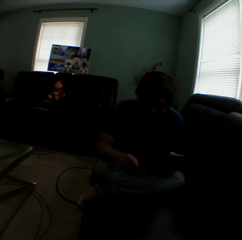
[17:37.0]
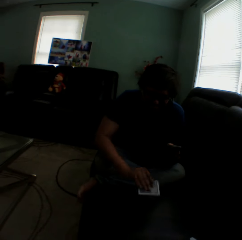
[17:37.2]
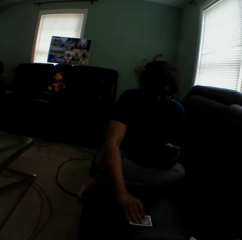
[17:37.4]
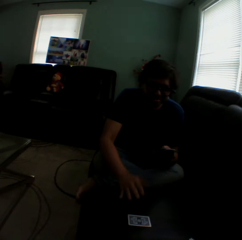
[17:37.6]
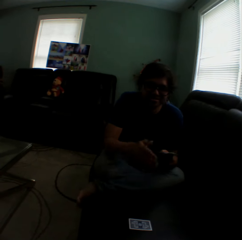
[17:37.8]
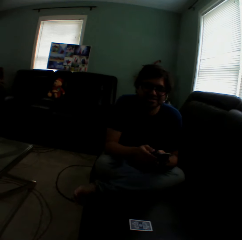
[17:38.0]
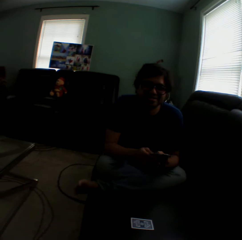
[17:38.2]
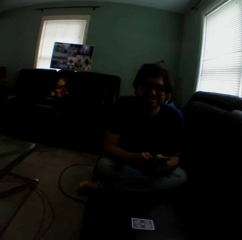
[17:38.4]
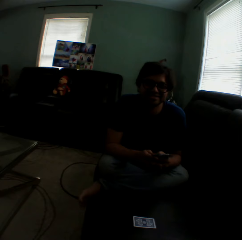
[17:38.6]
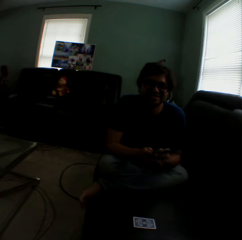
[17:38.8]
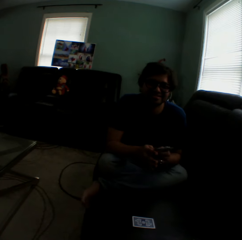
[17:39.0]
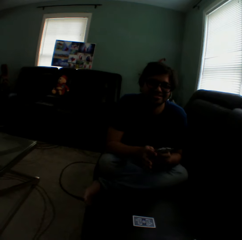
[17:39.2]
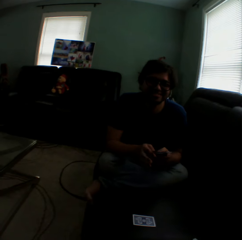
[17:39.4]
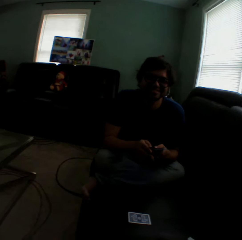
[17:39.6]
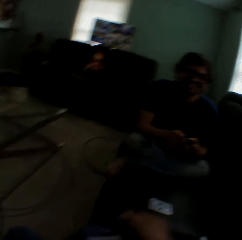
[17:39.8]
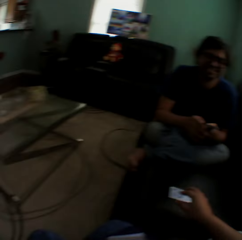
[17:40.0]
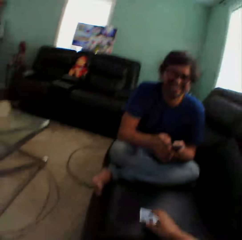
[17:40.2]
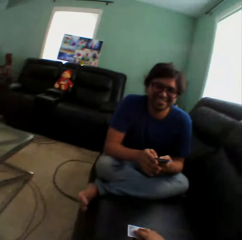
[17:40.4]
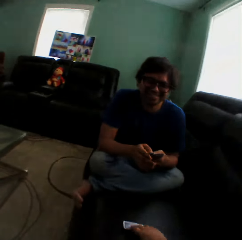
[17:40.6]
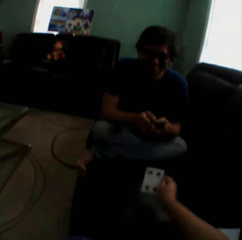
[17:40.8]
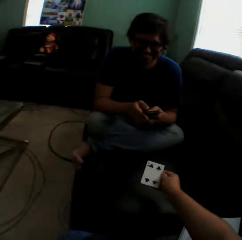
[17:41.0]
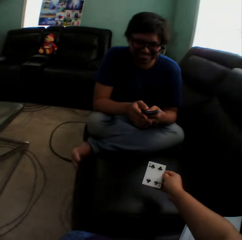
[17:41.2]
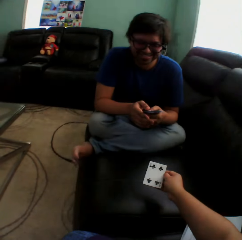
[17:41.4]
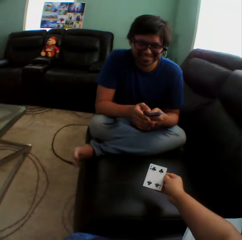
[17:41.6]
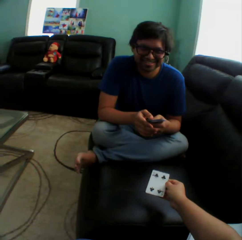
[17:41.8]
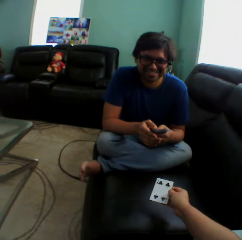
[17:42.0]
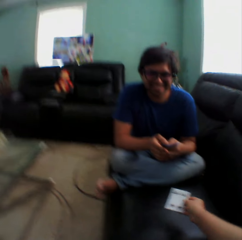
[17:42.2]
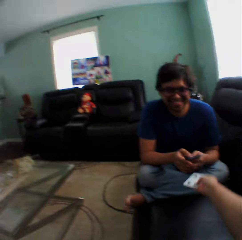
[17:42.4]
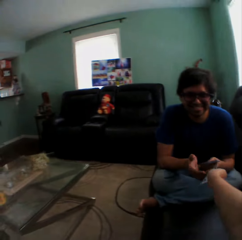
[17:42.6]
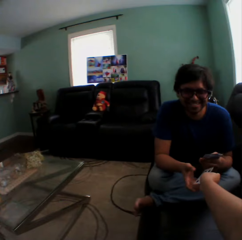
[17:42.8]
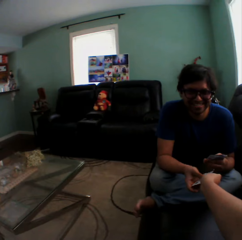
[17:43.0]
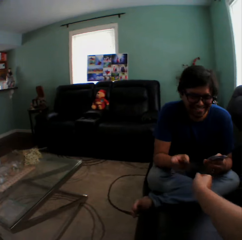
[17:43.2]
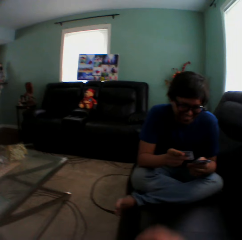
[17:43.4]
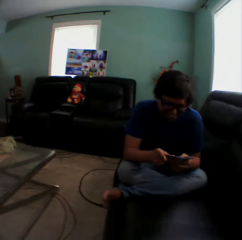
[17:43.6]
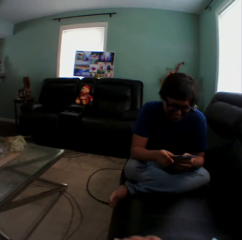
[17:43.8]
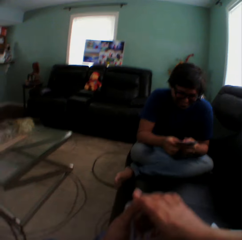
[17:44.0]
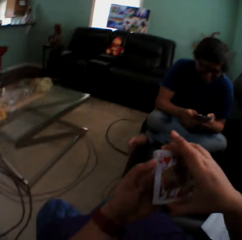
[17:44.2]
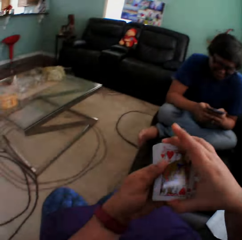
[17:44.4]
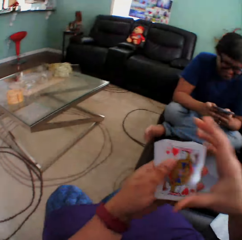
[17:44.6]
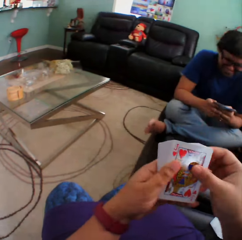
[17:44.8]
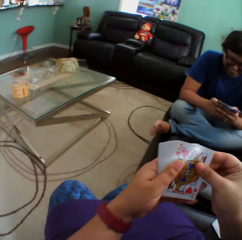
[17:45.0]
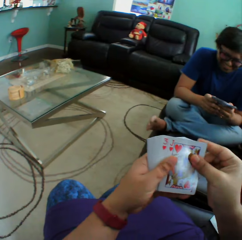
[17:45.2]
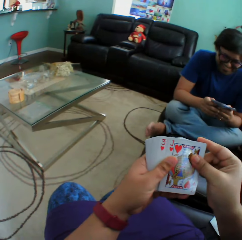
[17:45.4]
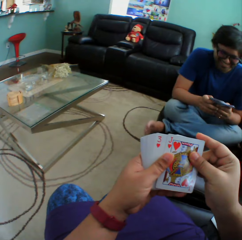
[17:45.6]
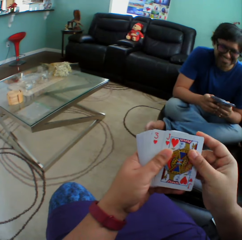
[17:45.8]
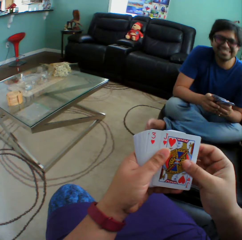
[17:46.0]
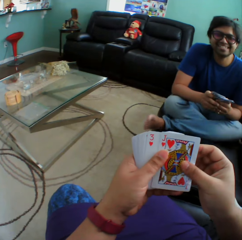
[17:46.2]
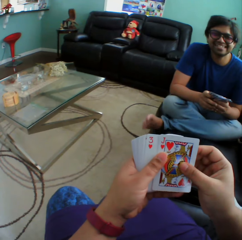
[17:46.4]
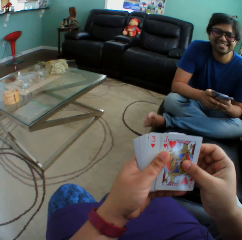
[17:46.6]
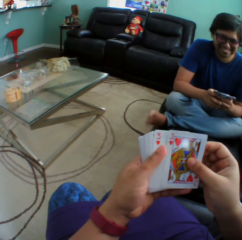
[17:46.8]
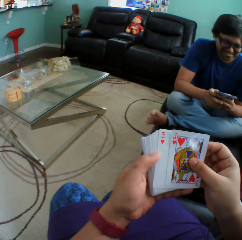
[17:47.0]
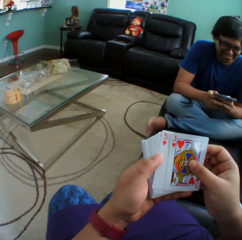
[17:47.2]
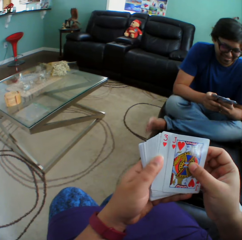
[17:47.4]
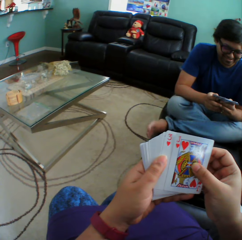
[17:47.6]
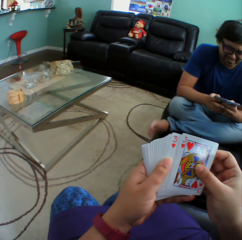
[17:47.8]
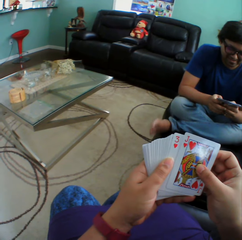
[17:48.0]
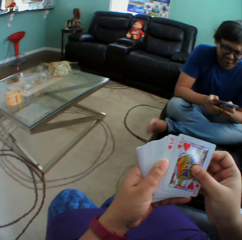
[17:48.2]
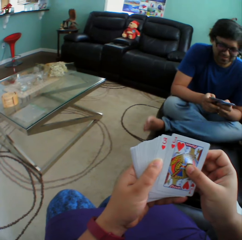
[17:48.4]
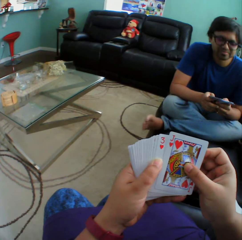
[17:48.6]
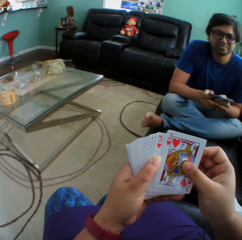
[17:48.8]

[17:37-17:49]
A man puts a playing card on the couch. The camera wearer turns to the side, turns a card on the couch, holds a playing card, turns to the side, and gives a card to the man. The man holds playing cards. The camera wearer arranges cards in a hand and holds the playing cards. The man sways the left leg.

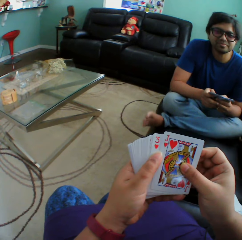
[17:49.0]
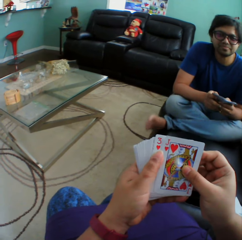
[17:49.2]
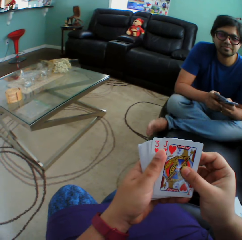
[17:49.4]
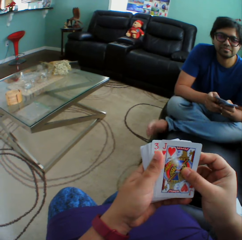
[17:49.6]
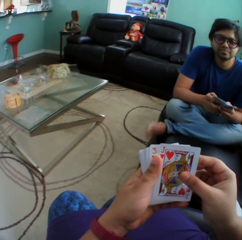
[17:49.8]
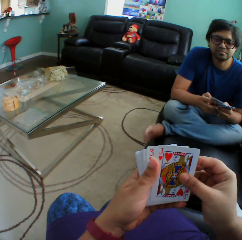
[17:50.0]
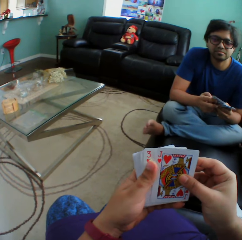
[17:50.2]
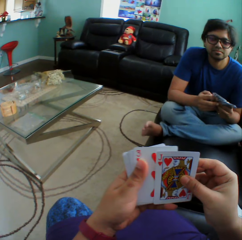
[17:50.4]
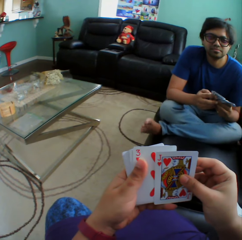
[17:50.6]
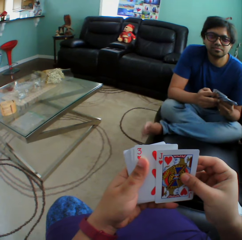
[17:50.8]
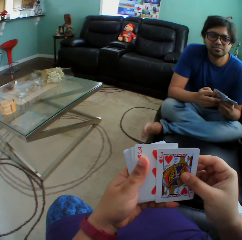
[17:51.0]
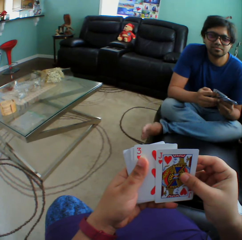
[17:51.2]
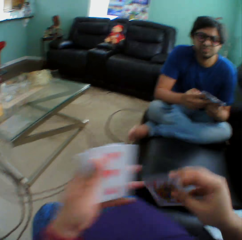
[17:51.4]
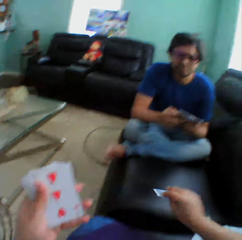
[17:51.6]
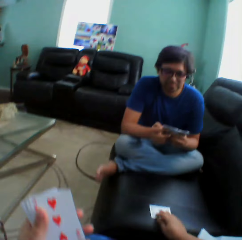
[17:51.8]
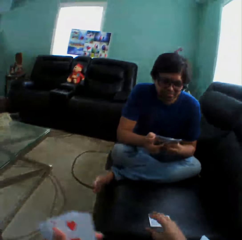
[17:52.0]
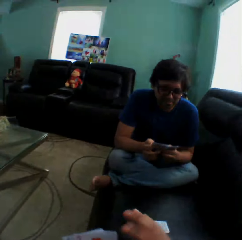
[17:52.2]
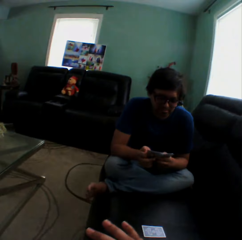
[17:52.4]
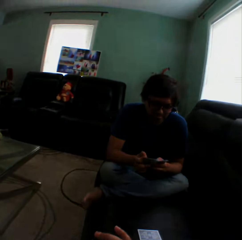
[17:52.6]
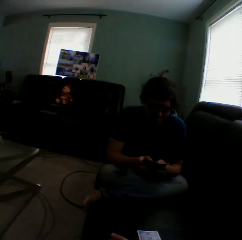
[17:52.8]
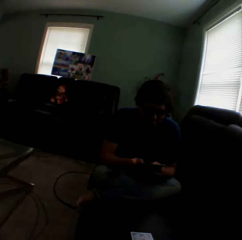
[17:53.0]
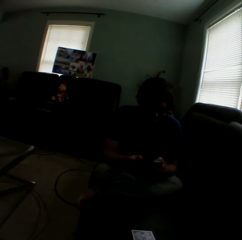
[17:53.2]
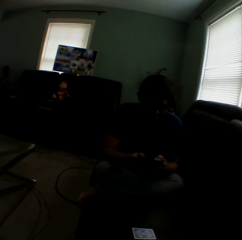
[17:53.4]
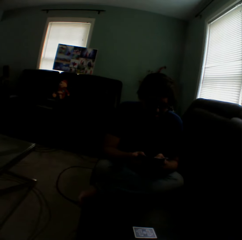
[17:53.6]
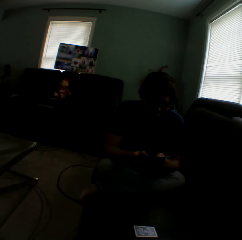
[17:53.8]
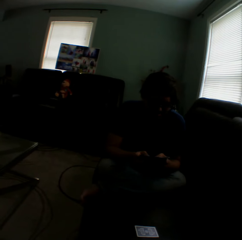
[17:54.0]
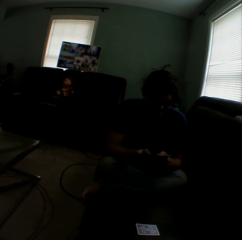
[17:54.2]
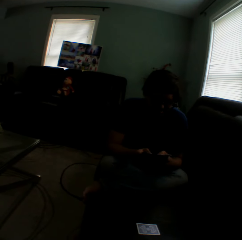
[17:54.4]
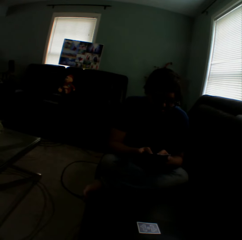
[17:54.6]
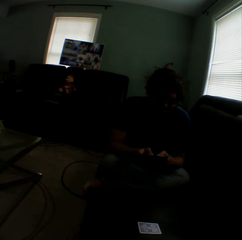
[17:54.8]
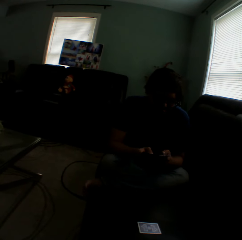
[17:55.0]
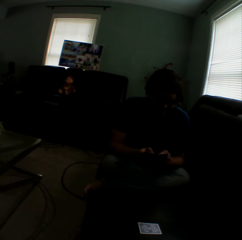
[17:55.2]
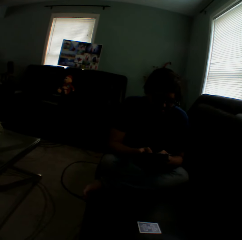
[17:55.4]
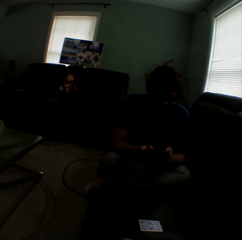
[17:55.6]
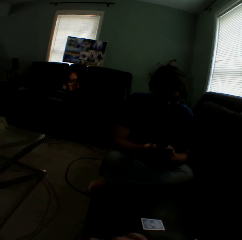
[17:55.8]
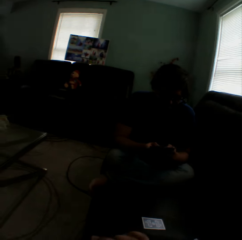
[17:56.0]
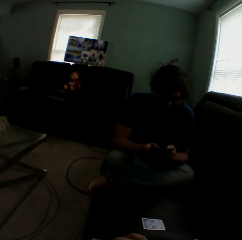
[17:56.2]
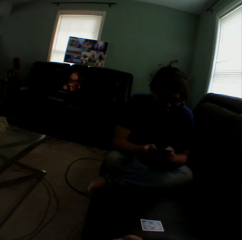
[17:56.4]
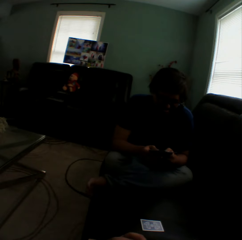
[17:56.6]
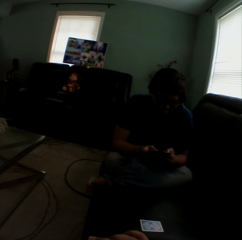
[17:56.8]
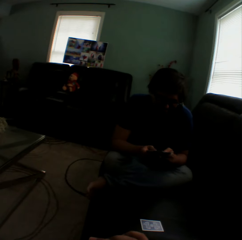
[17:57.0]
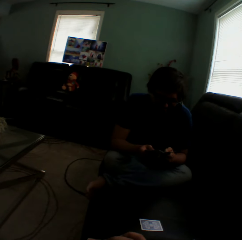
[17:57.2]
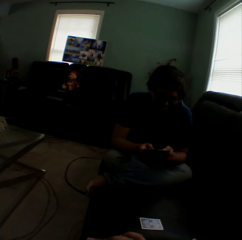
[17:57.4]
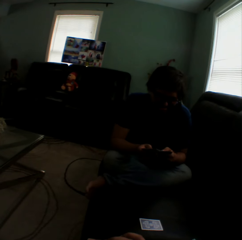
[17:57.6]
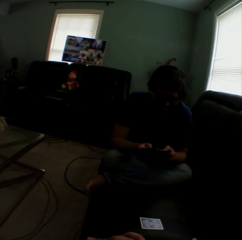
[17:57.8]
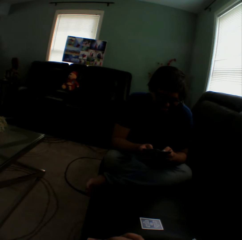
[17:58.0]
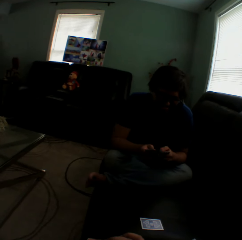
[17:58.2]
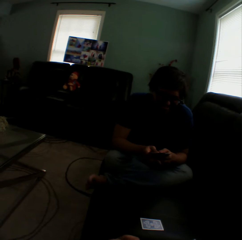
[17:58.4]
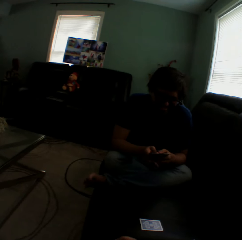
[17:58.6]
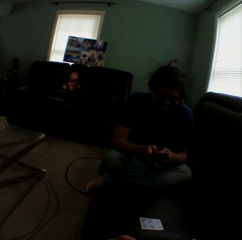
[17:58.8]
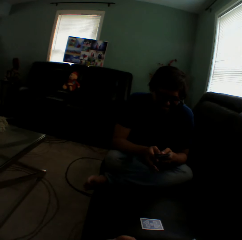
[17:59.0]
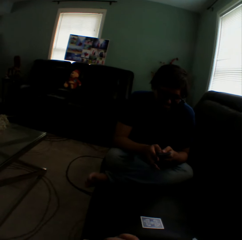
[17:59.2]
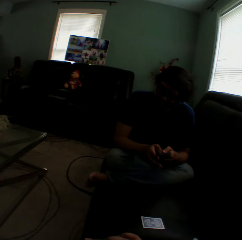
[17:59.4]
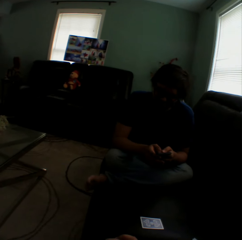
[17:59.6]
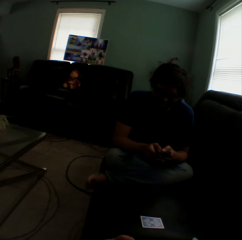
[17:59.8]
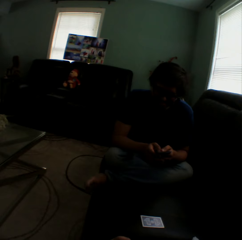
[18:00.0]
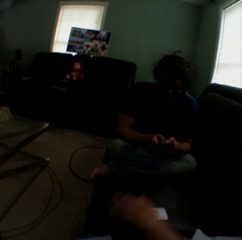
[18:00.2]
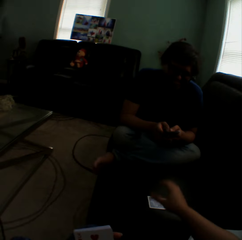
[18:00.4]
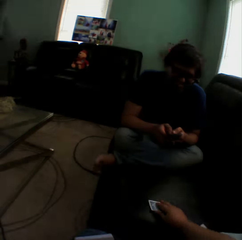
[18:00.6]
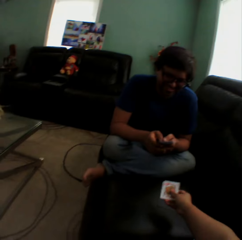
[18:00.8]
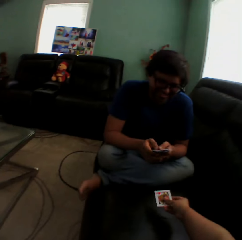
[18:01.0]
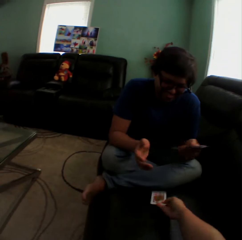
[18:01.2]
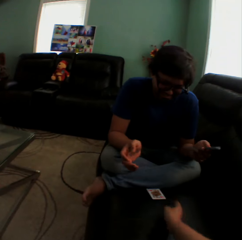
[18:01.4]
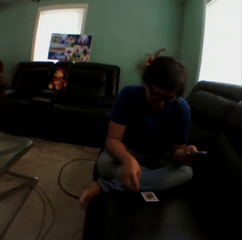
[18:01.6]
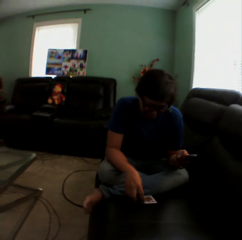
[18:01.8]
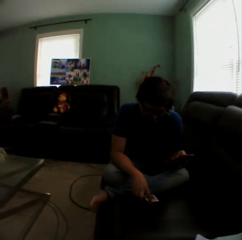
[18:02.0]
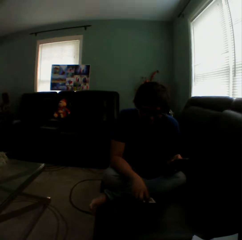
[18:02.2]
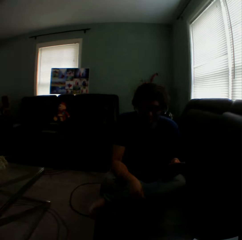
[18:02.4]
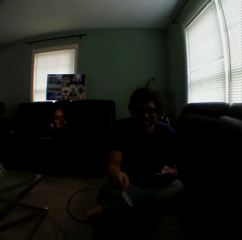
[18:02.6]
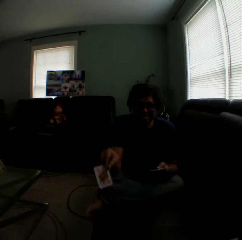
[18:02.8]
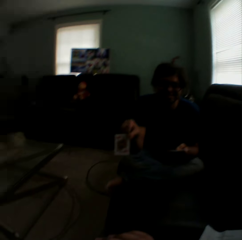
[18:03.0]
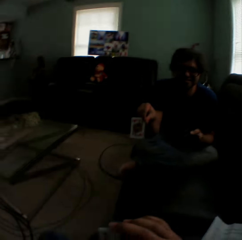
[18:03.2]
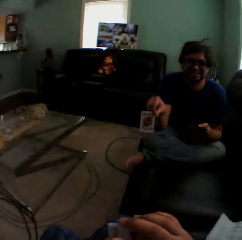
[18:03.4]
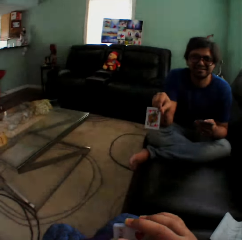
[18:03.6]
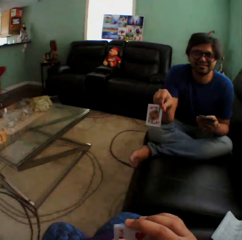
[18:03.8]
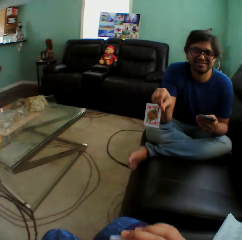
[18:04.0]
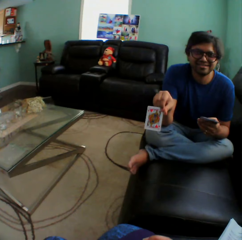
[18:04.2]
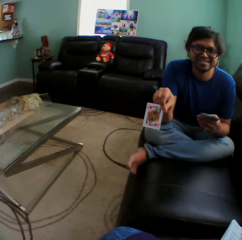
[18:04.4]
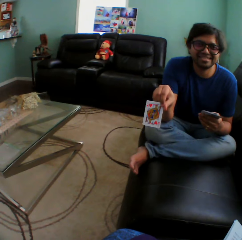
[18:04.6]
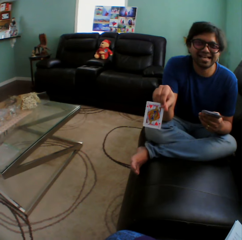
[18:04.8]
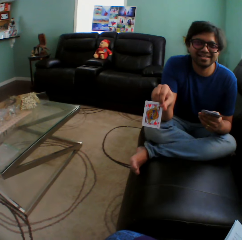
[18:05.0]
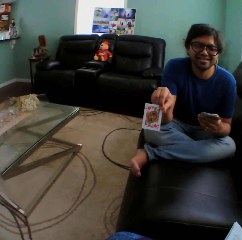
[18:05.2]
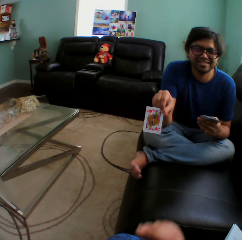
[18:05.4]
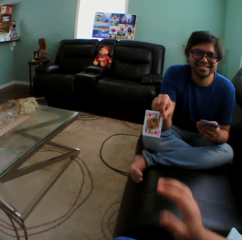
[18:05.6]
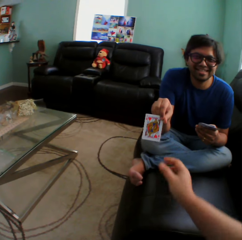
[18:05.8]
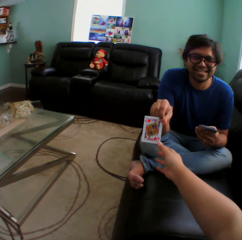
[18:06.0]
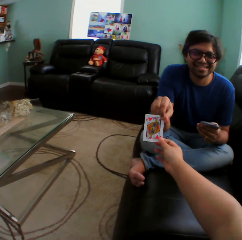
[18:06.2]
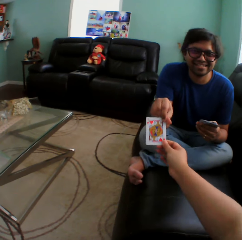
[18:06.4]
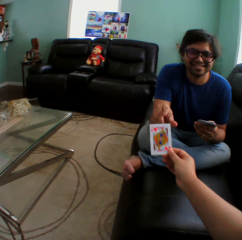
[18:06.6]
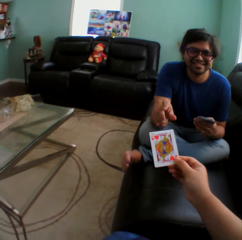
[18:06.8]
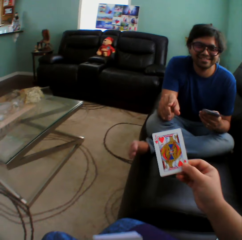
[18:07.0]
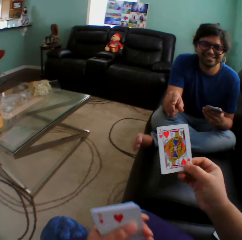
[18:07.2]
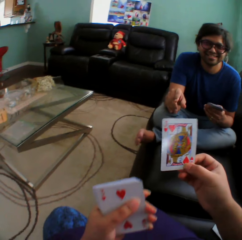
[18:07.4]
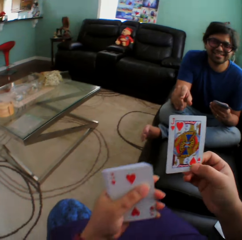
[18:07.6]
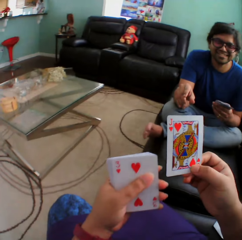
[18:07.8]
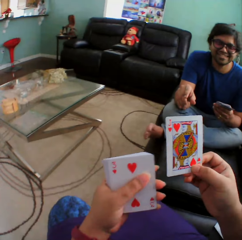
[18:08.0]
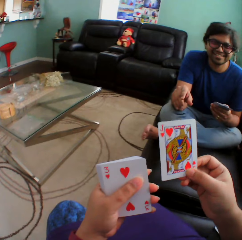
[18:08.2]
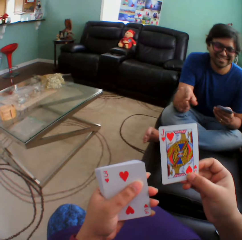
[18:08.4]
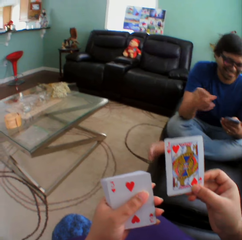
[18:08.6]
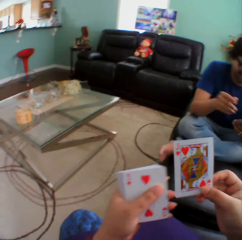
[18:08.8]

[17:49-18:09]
The camera wearer puts a playing card on the couch and turns to the side. A man holds playing cards. The camera wearer picks up a card on the couch, holds a playing card on the couch, and throws a card to the man. The man picks up a card on the couch, holds the playing cards, and shows a card to the camera wearer. The camera wearer picks a card from the man and holds the playing cards.
